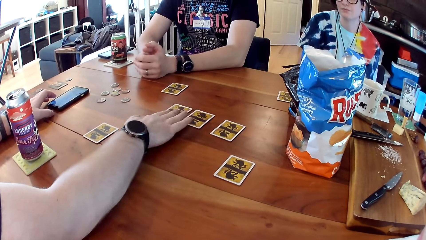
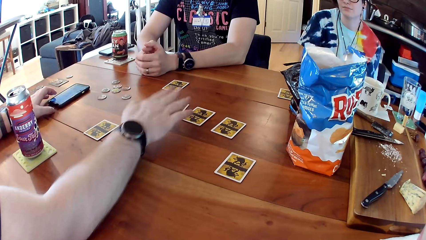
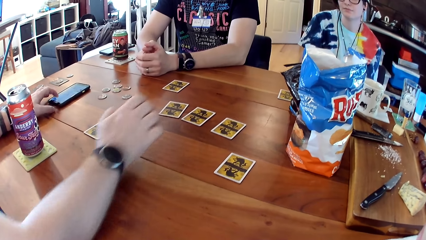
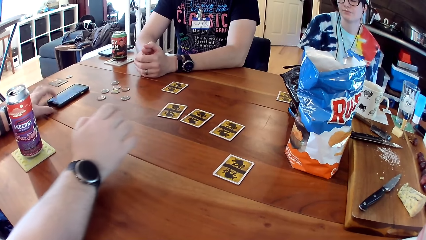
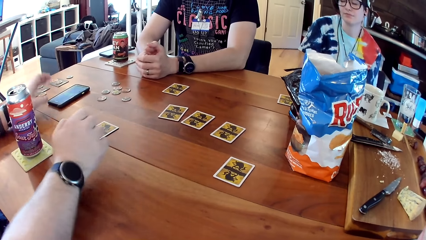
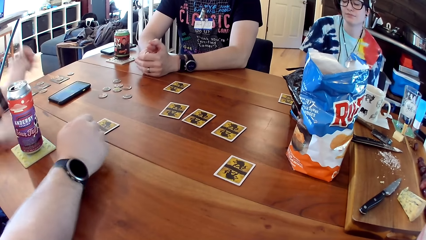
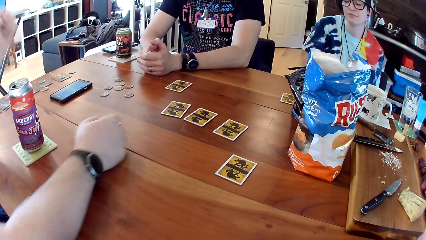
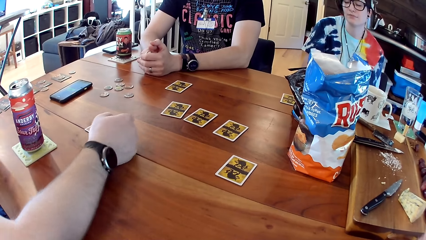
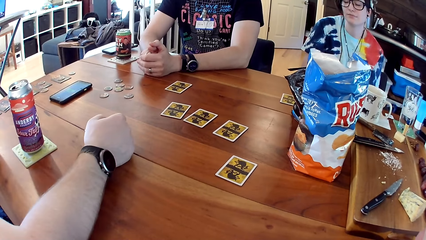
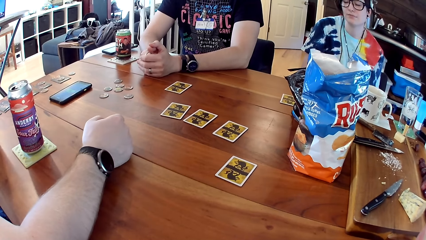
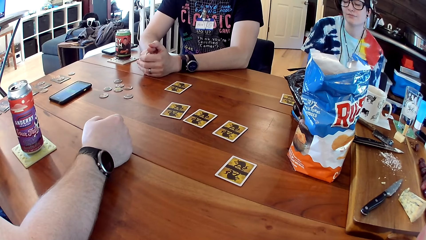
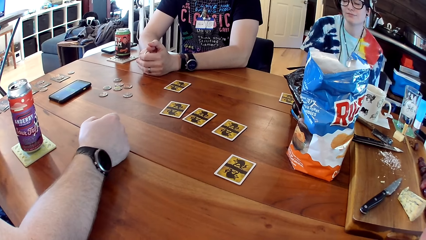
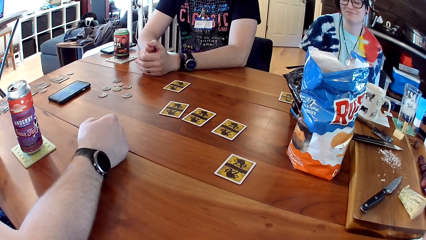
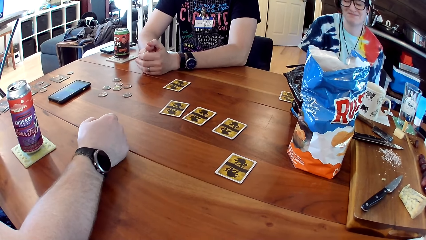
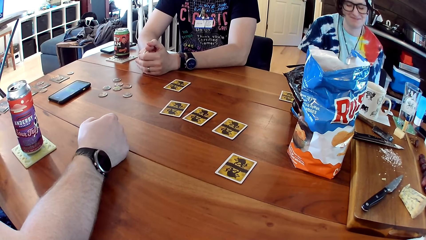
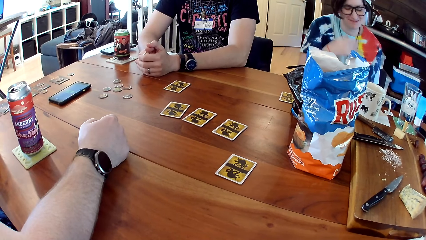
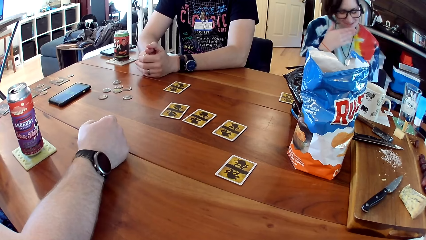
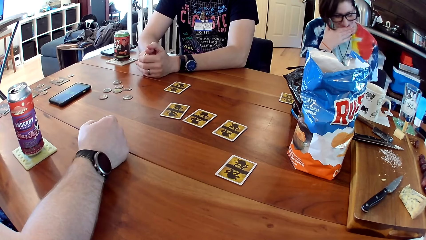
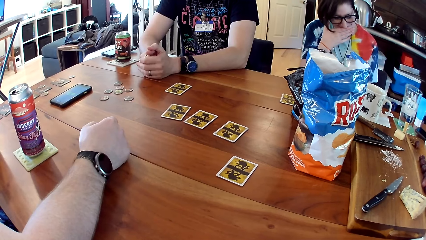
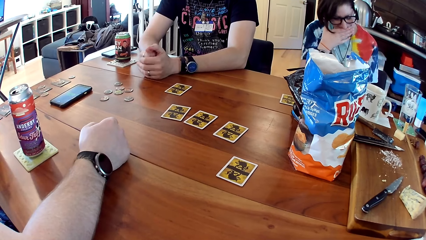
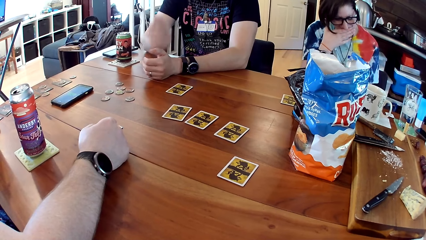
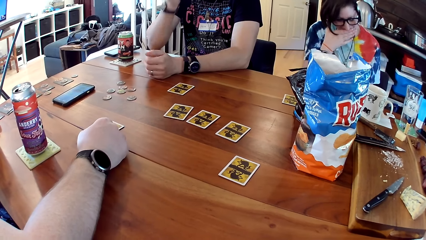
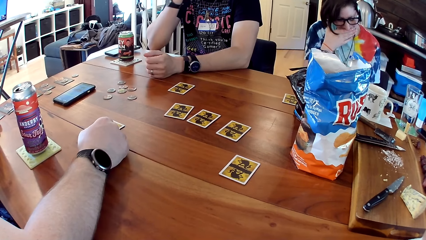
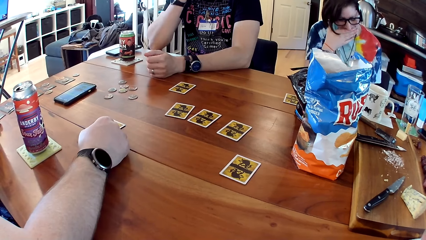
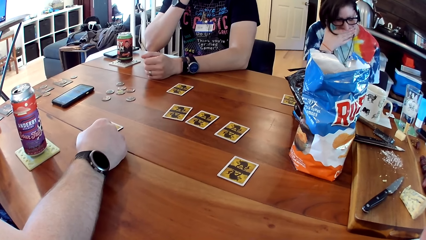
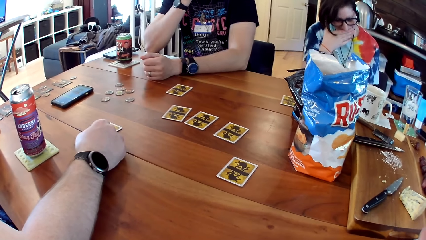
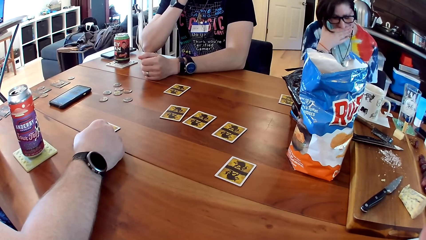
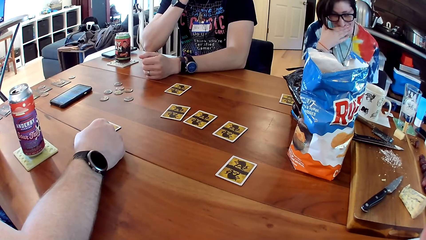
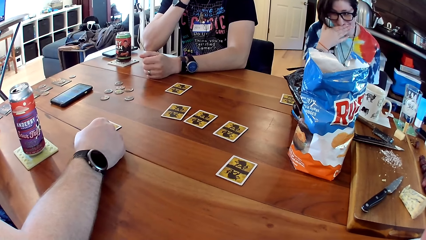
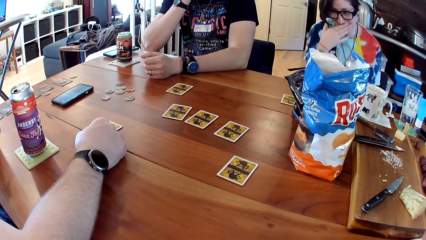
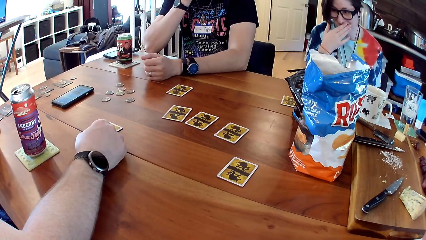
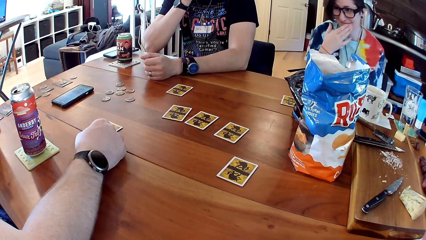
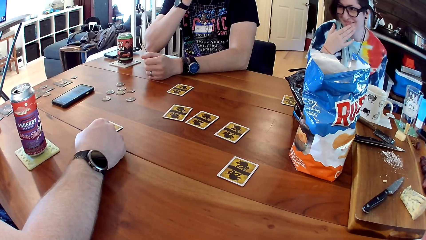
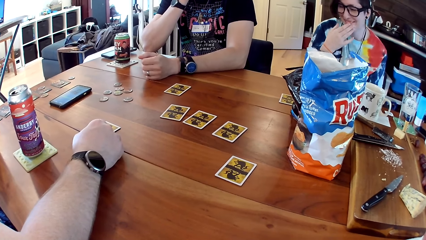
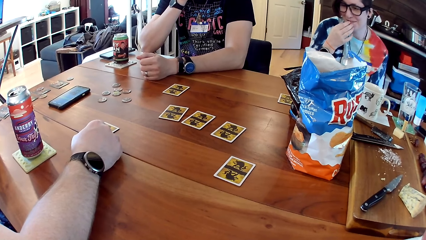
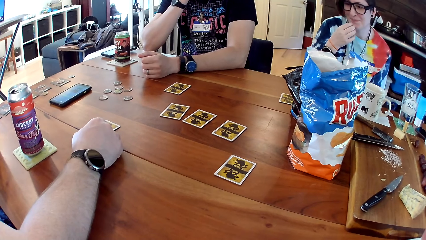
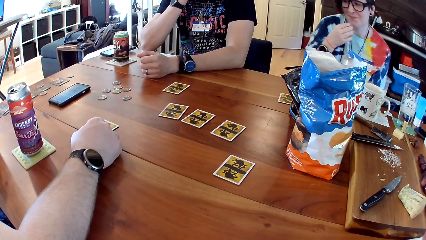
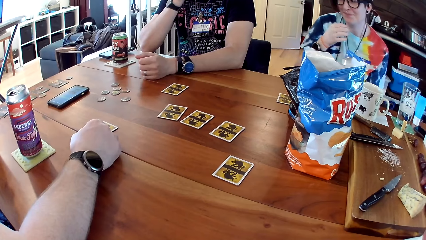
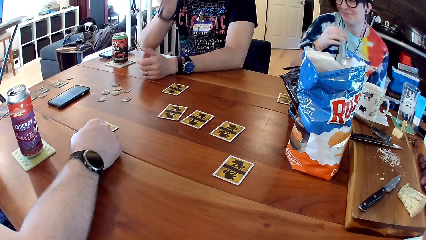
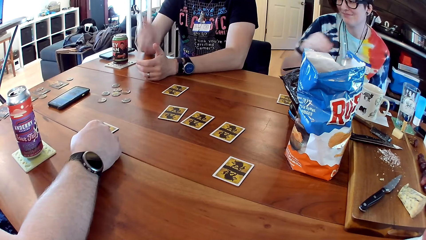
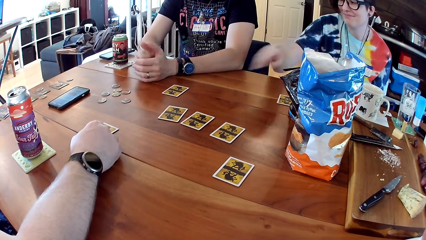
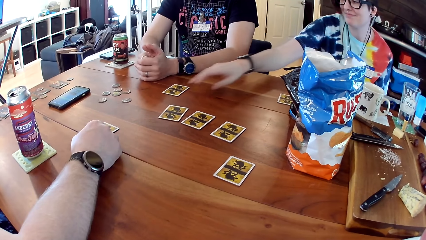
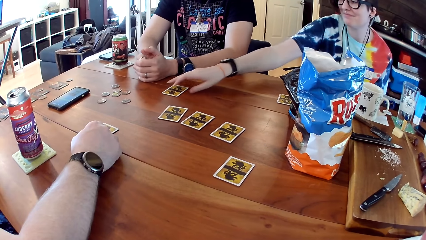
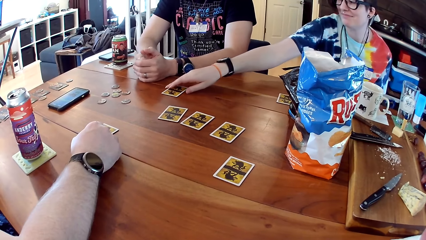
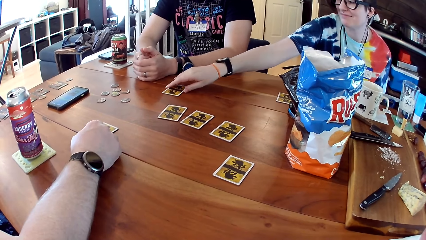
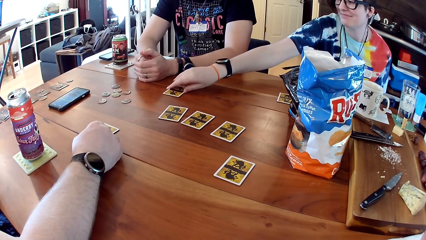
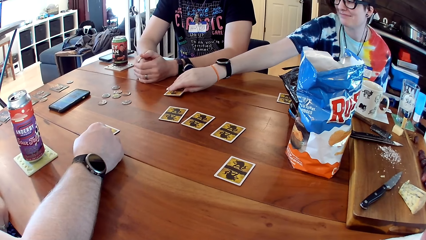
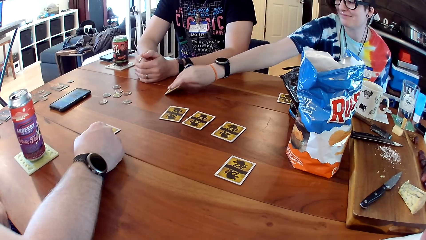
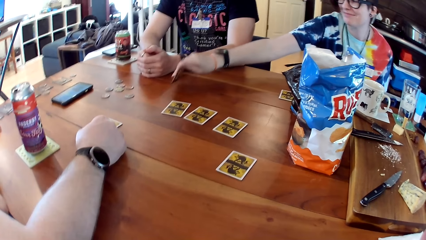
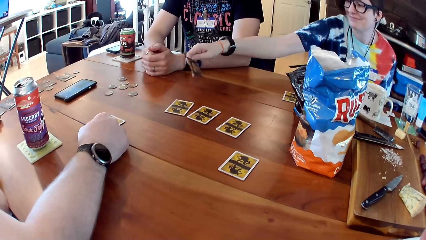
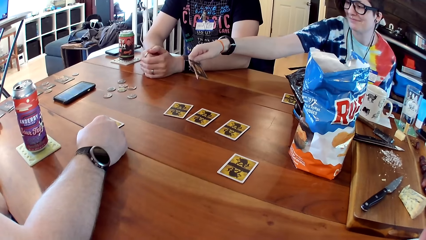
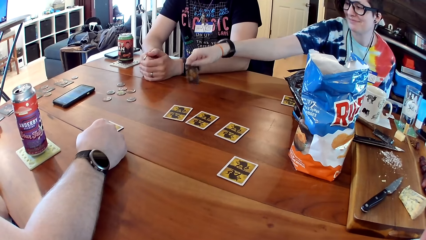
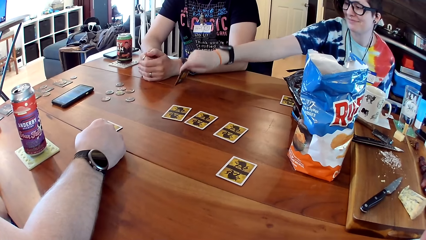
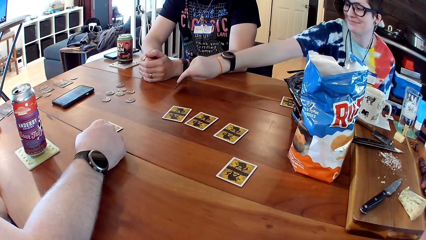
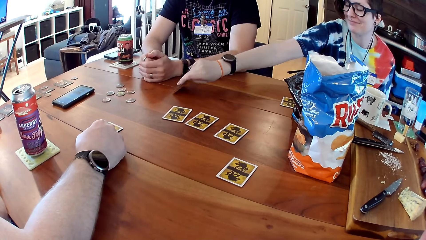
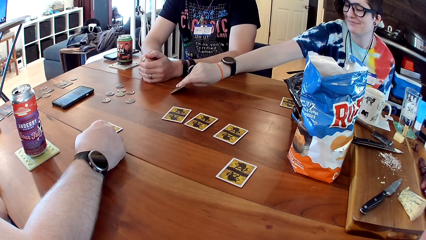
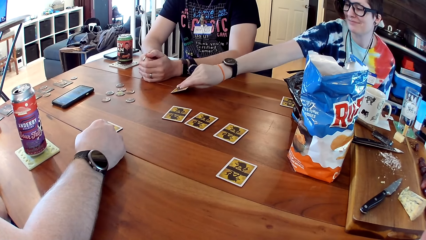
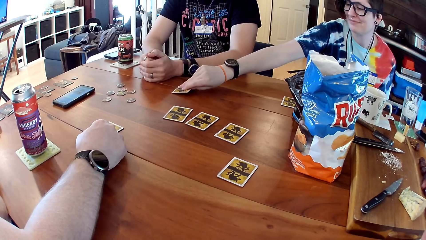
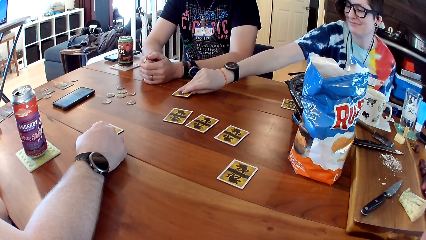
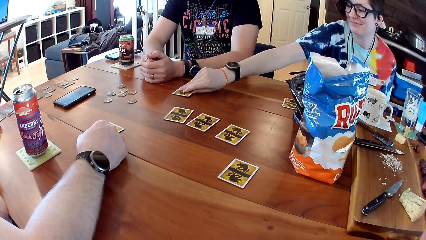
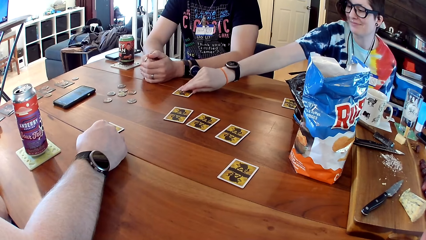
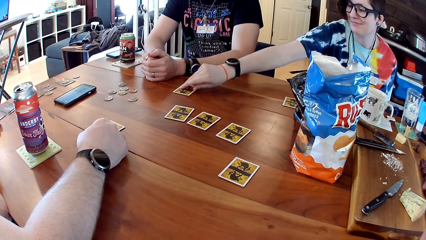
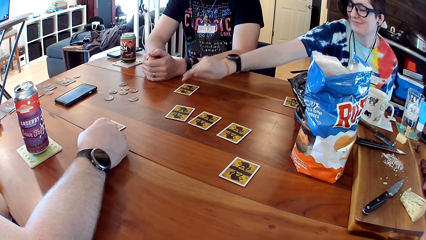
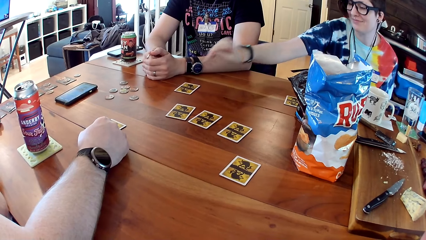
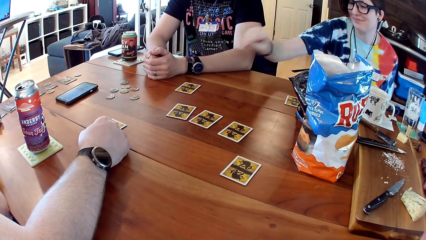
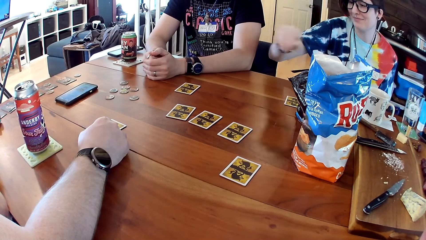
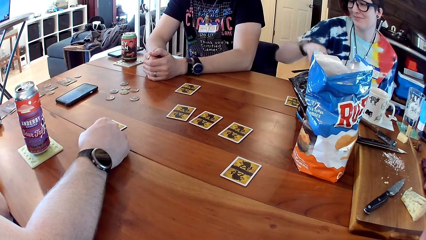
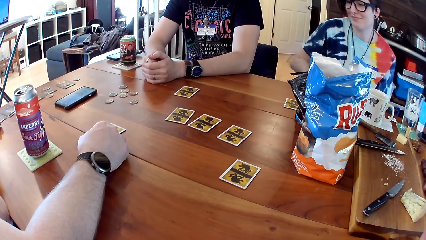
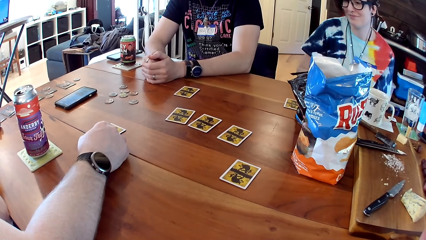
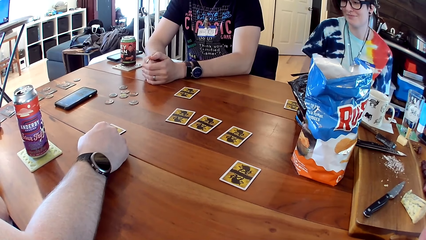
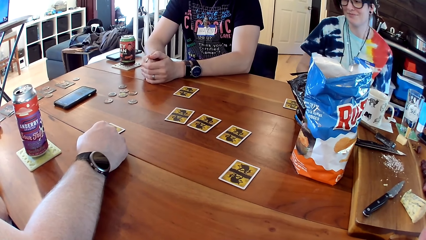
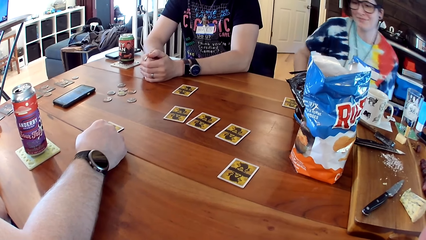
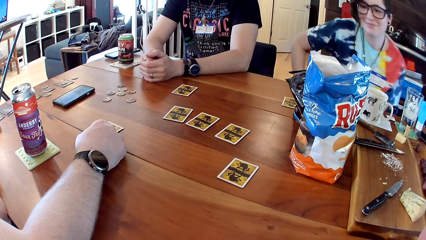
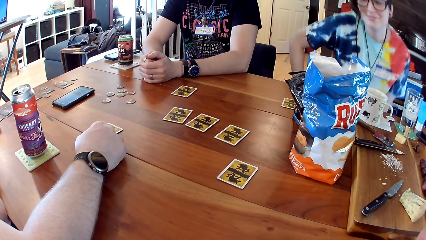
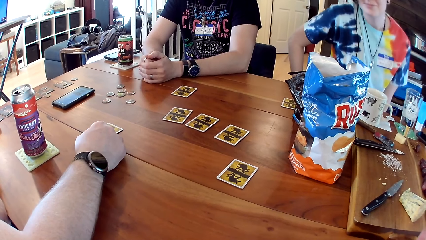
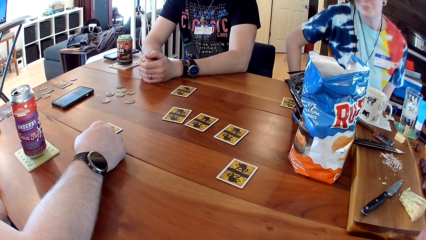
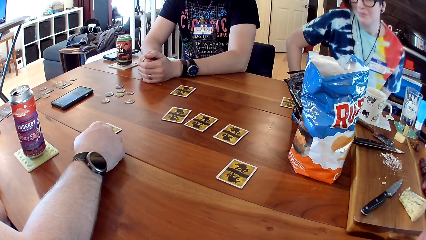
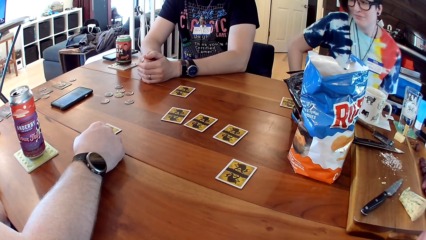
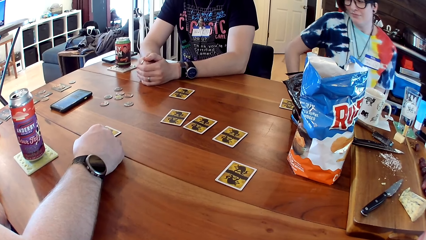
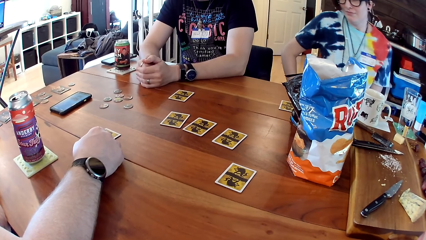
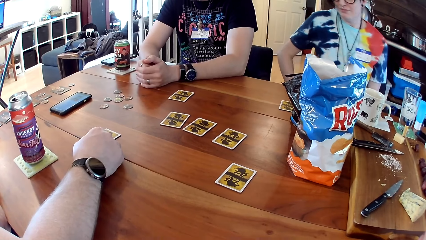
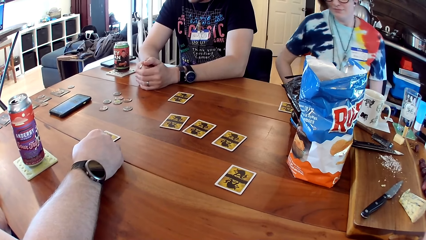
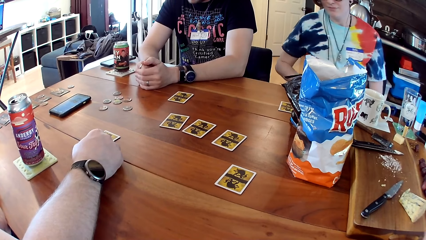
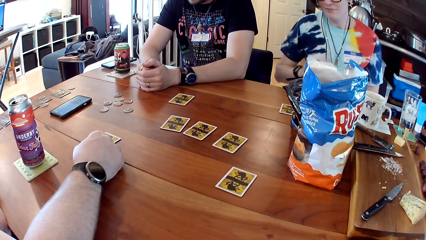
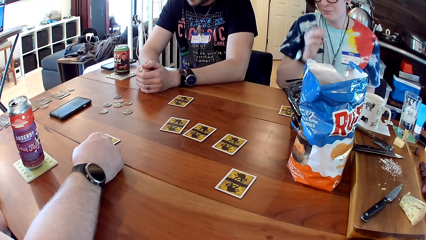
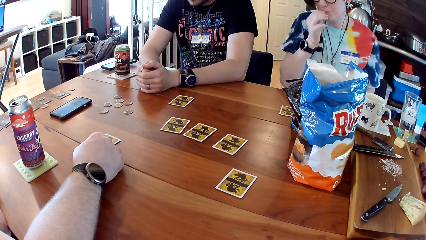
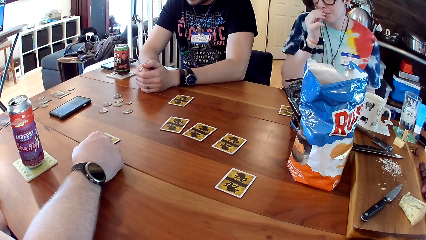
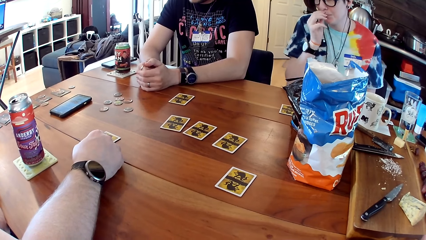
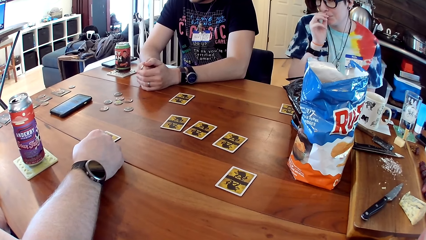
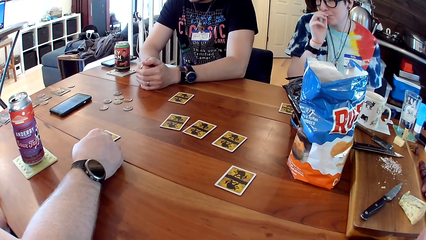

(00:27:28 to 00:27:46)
A man operates the phone with his left hand. A woman picks a card from the table with her right hand. The woman drops the card on the table with her right hand.
